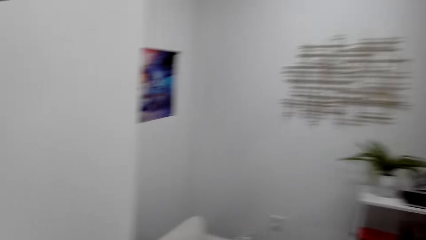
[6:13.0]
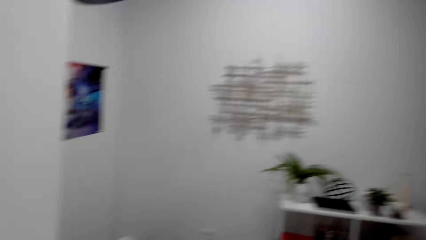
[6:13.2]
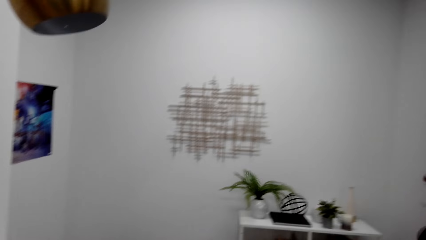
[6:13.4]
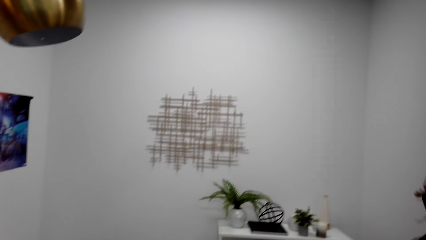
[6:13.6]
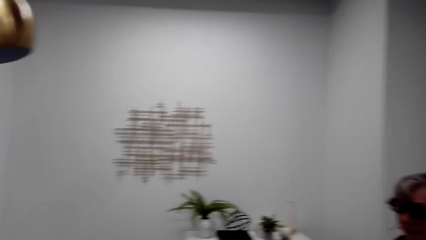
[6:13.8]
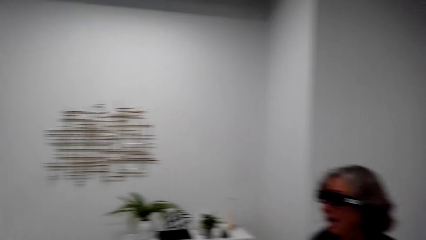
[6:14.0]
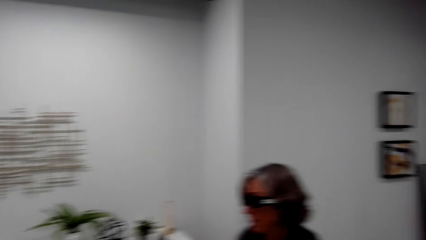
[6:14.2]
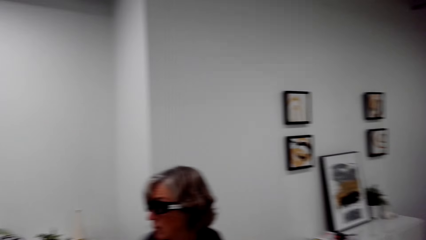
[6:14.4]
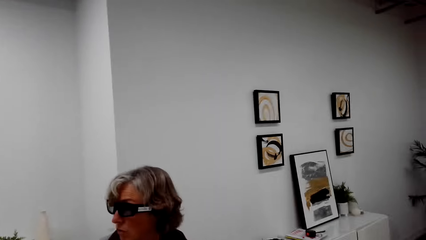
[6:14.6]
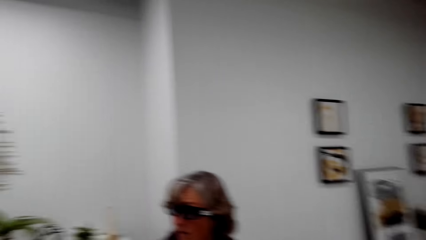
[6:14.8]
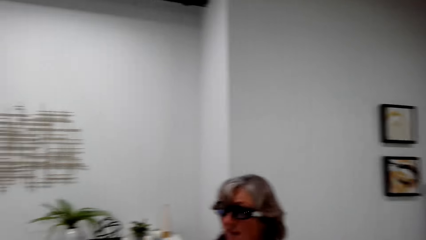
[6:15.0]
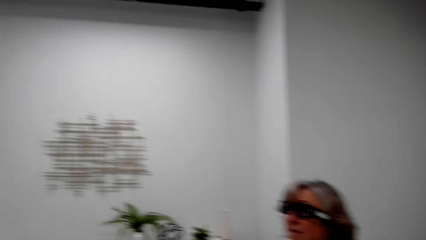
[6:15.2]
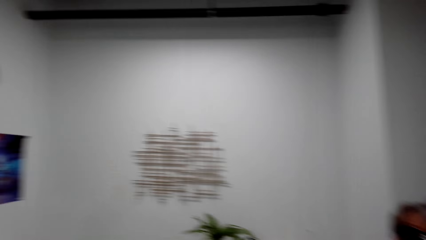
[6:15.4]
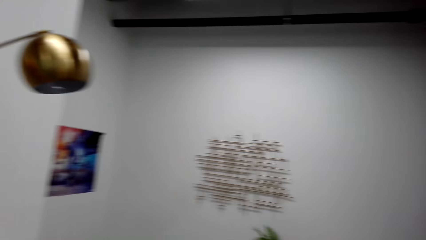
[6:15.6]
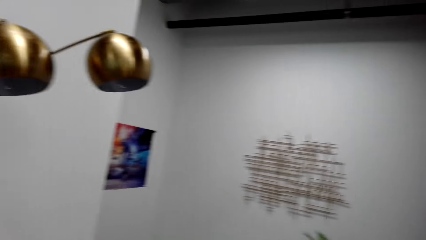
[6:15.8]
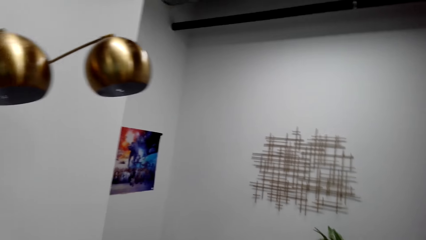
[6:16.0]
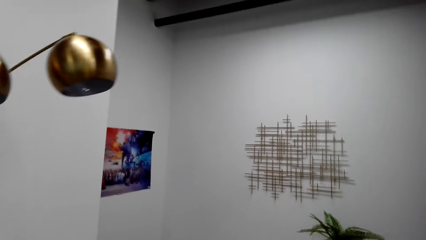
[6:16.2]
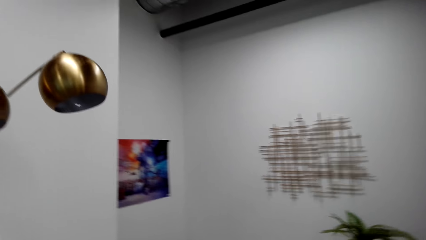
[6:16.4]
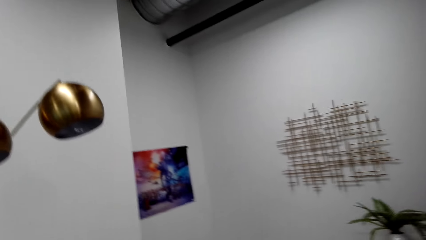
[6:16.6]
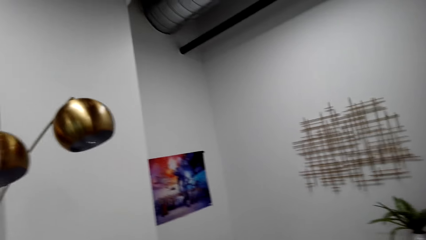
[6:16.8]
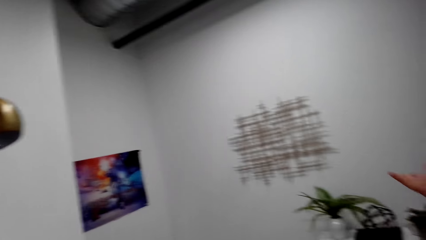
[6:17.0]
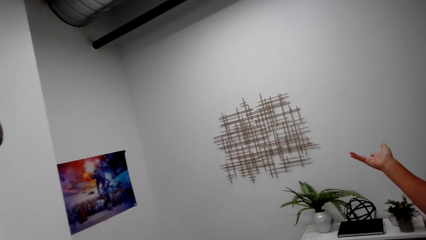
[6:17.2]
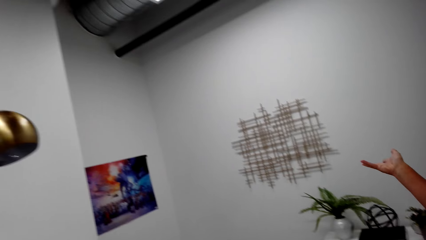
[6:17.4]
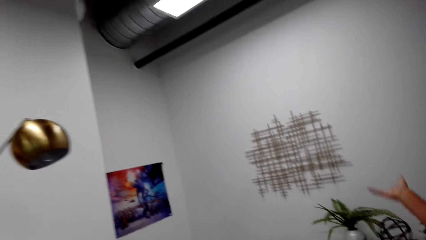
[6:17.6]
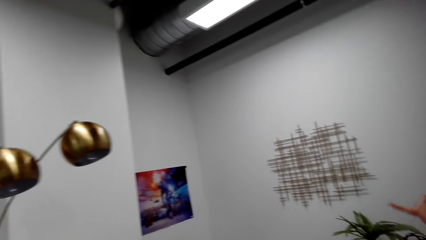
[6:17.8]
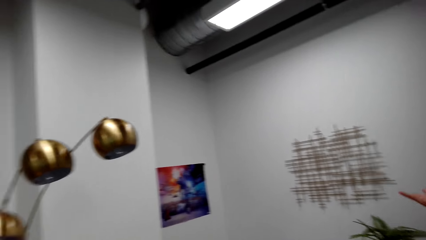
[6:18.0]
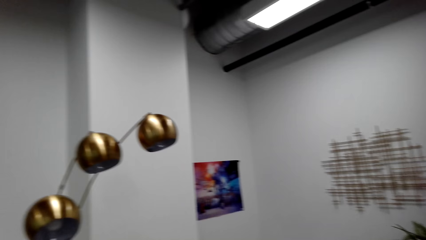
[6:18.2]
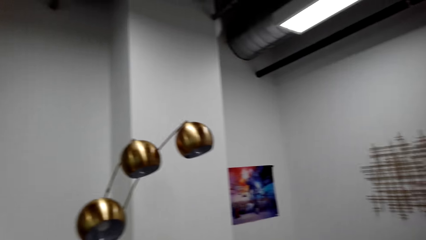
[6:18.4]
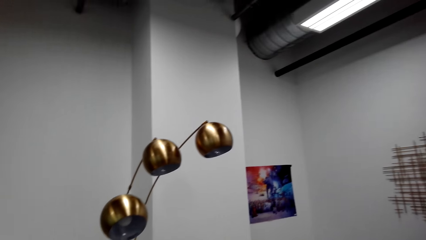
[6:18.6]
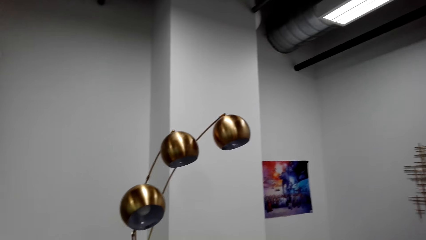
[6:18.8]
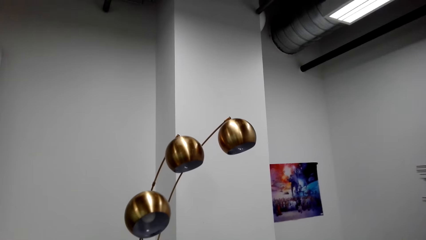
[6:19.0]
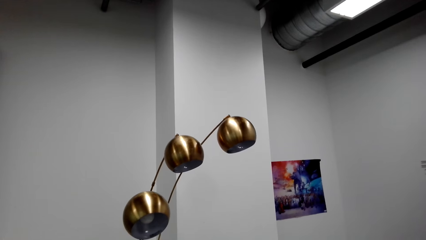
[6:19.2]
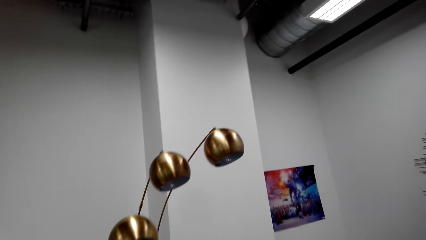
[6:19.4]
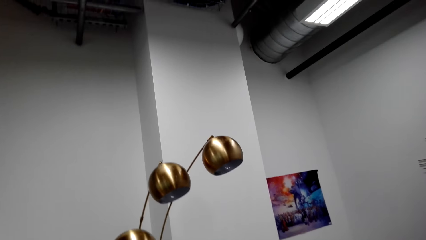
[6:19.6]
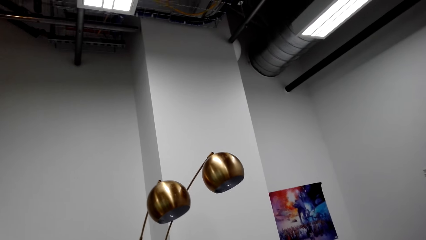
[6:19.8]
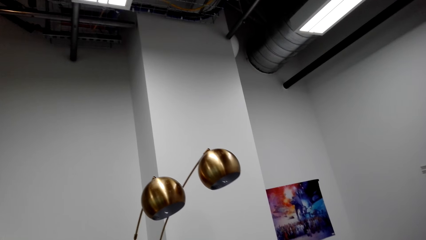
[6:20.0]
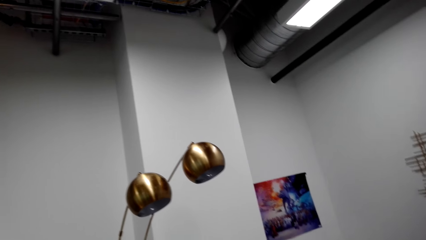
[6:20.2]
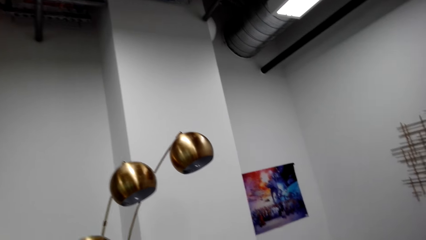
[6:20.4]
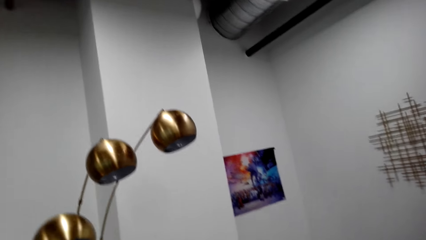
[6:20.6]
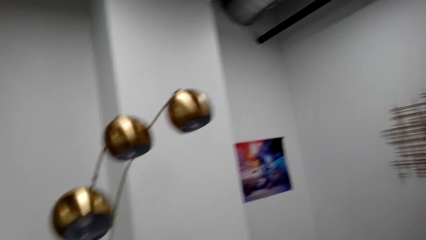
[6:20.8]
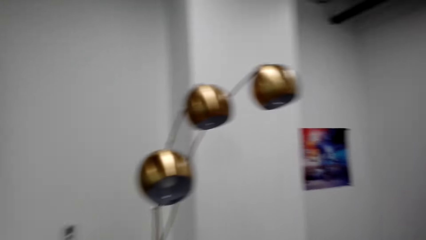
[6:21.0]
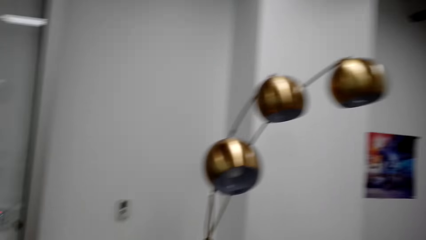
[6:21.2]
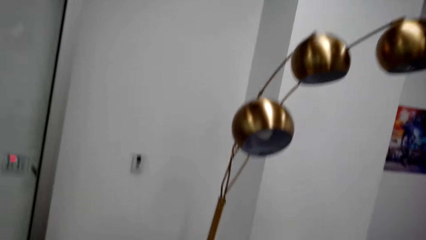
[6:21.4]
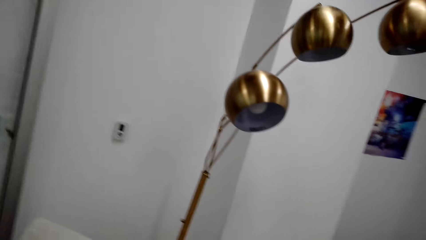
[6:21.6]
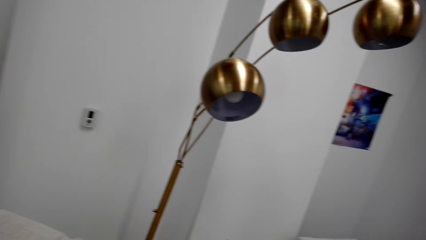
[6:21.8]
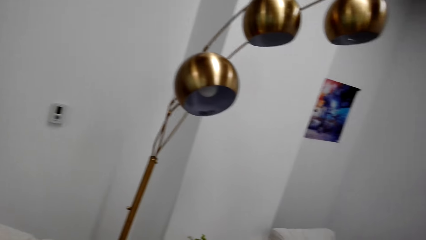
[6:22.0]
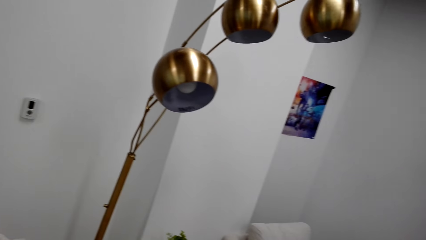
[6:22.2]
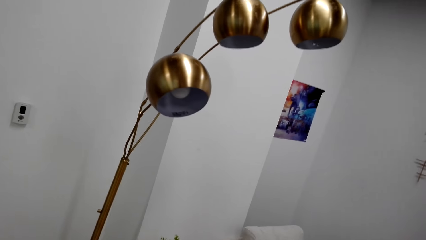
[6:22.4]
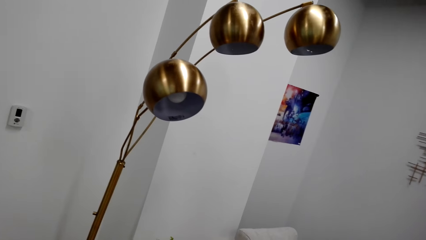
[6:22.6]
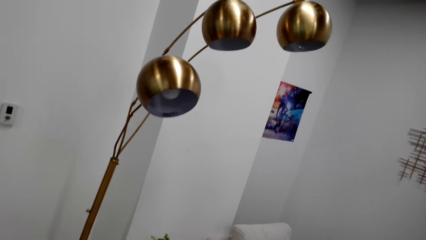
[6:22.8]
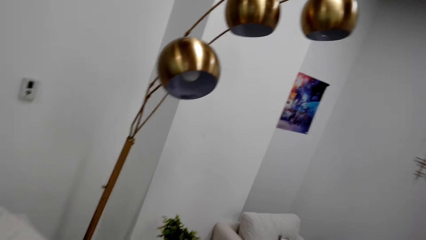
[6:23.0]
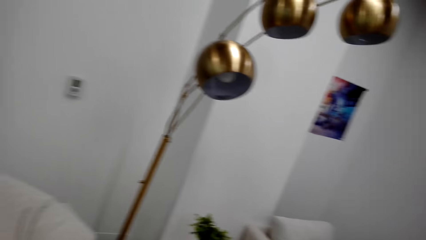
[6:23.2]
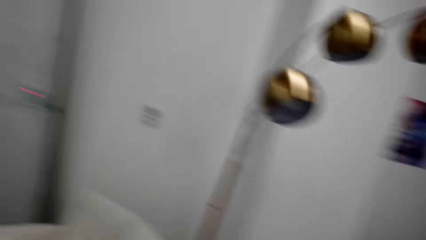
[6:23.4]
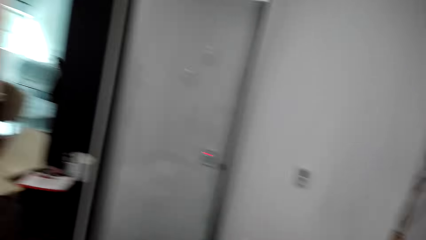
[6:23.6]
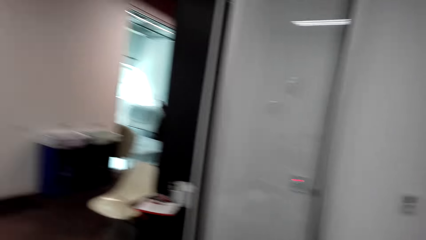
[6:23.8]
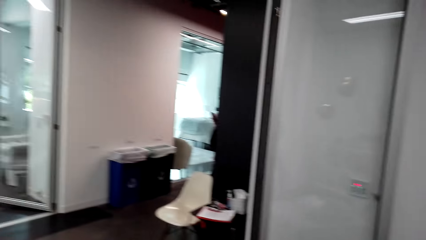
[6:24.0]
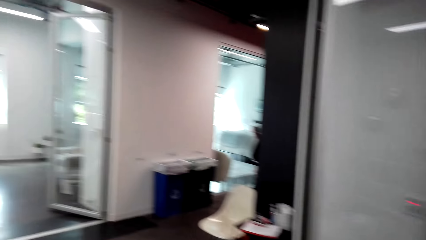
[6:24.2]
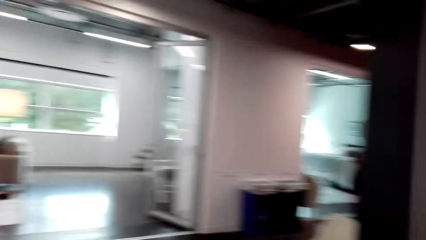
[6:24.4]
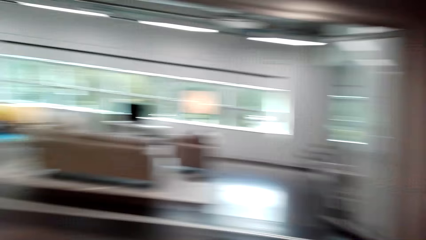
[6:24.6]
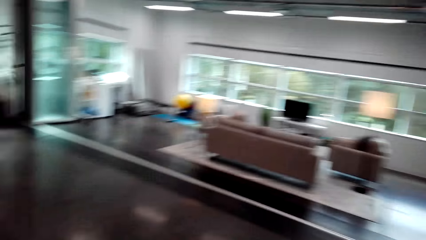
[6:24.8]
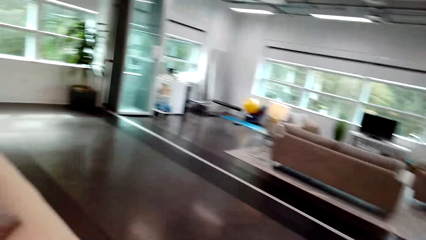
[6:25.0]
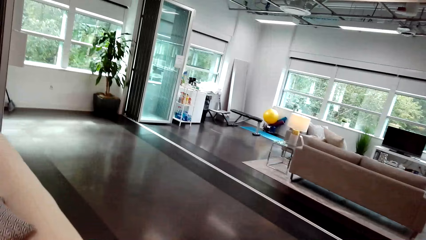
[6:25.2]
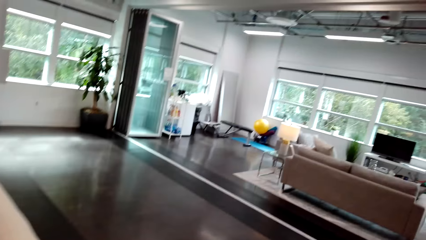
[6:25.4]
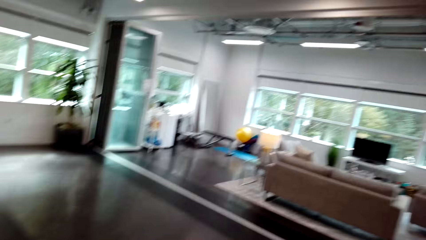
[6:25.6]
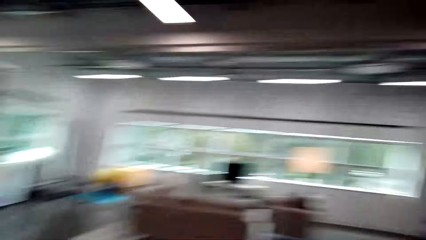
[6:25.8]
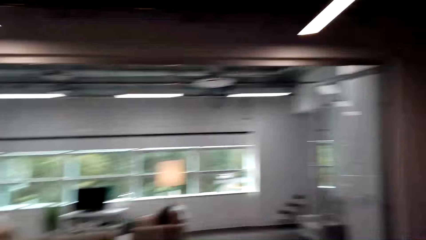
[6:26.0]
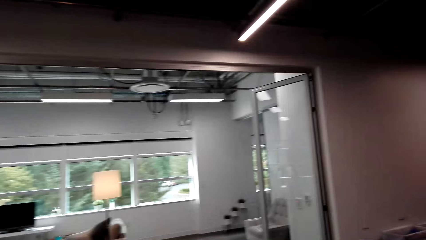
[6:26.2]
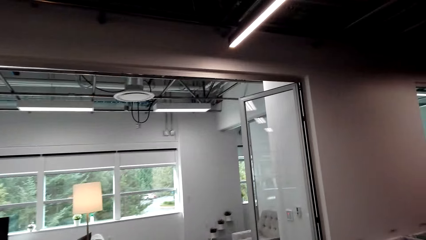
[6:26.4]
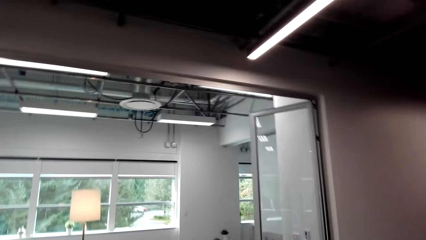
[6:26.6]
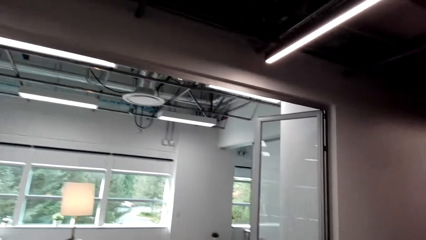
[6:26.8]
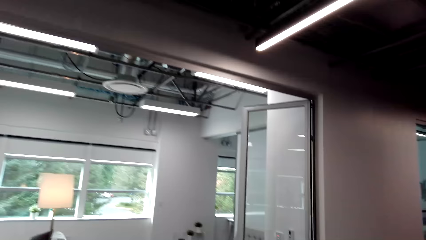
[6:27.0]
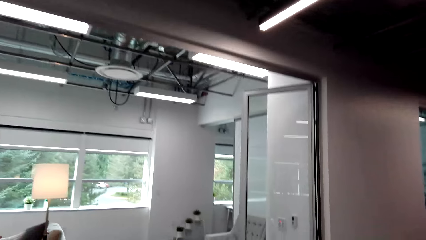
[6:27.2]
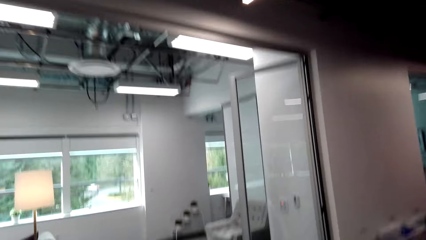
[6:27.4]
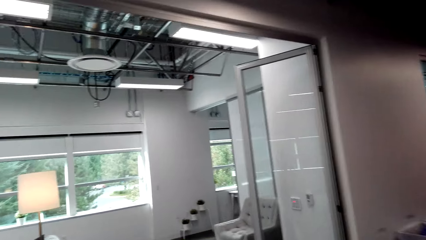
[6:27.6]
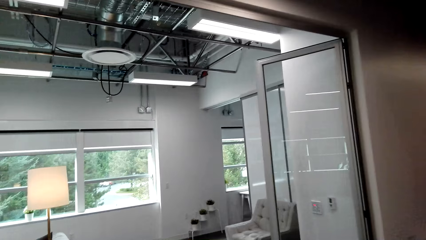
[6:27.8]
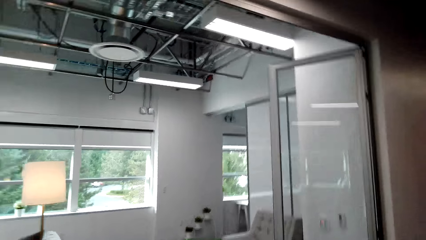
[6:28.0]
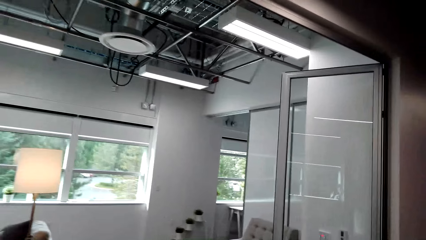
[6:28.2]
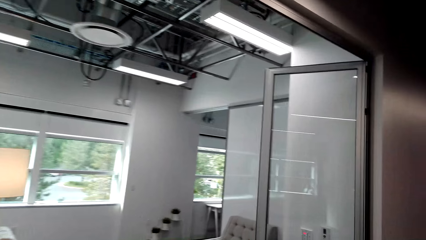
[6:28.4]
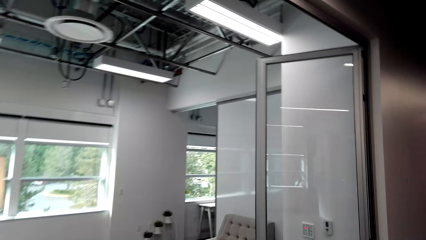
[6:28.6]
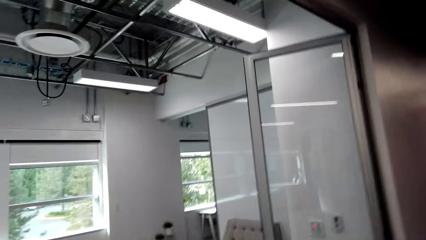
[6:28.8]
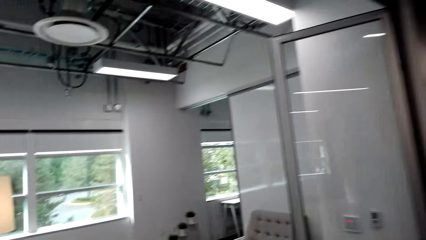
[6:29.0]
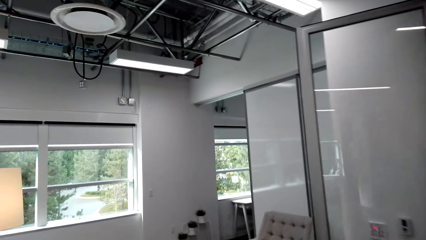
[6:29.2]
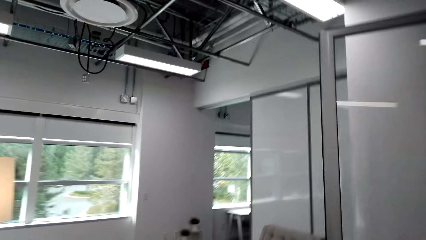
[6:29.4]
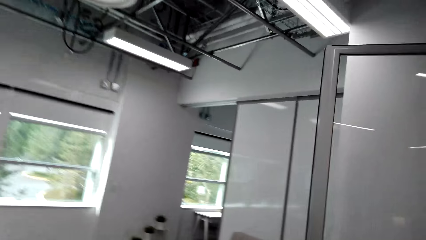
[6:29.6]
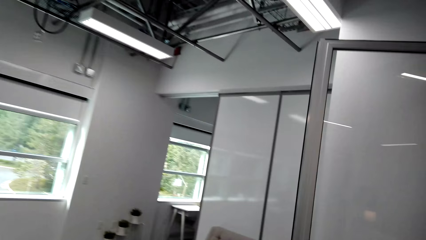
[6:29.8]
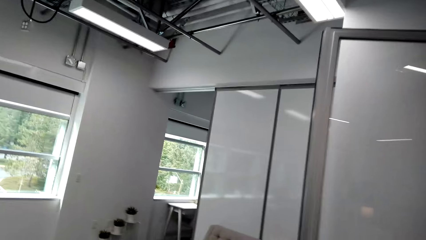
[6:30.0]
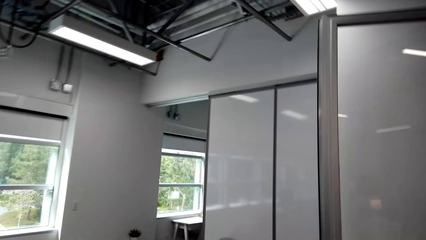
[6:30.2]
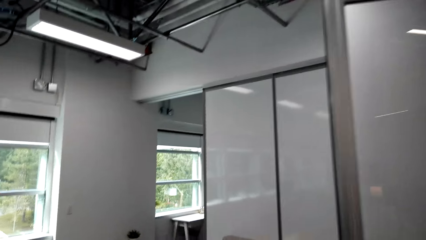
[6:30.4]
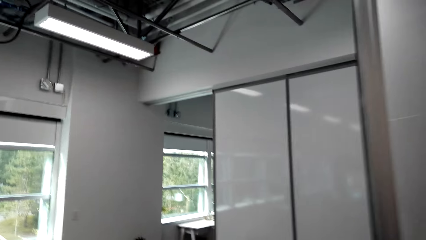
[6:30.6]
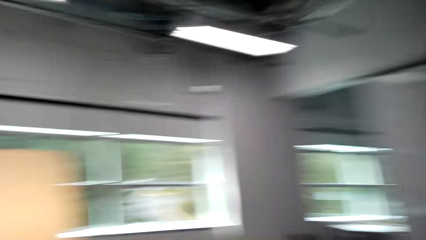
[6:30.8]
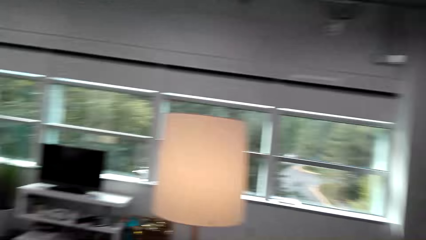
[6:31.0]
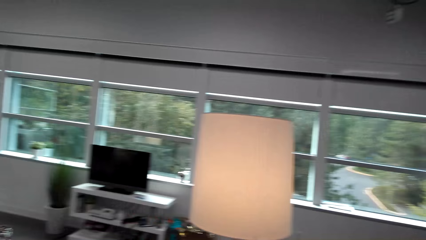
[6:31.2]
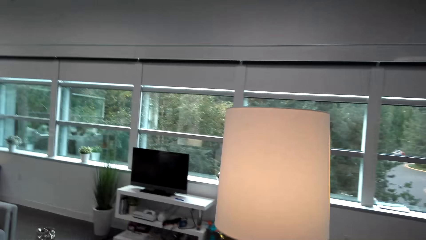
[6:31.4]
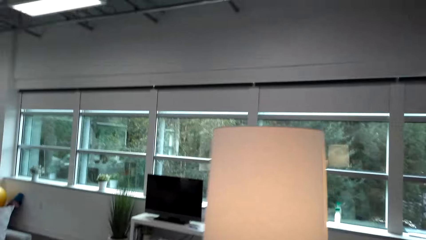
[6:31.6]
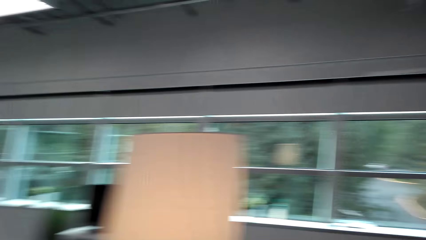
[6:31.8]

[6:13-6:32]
A lady talks with the camera wearer. The camera wearer looks around. They look at the lady. The lady talks with the camera wearer and moves hands. The camera wearer looks around. They look around again. The lady talks with the camera wearer. The camera wearer looks at the lights. They look around and talk with the lady. They walk in the room.
